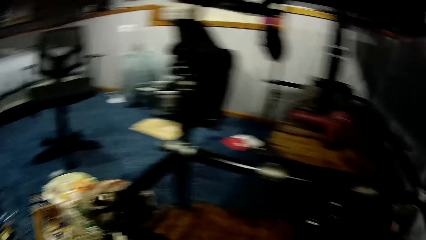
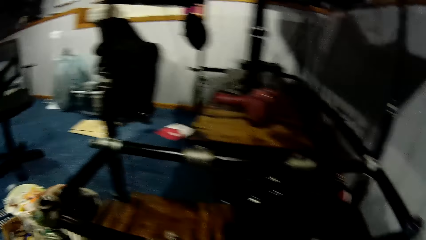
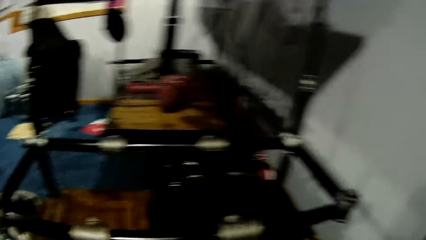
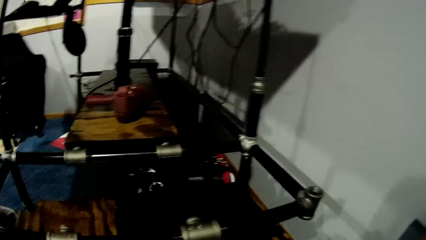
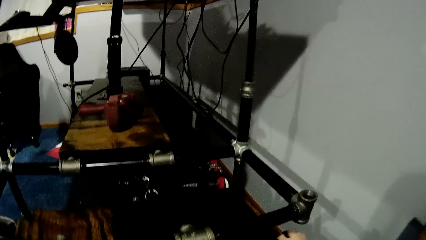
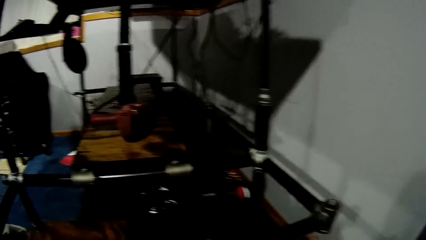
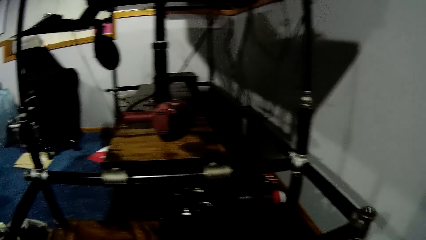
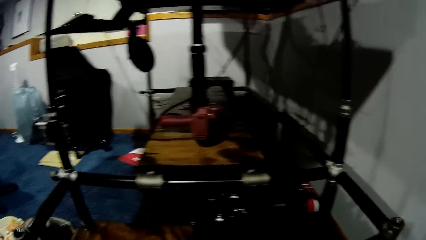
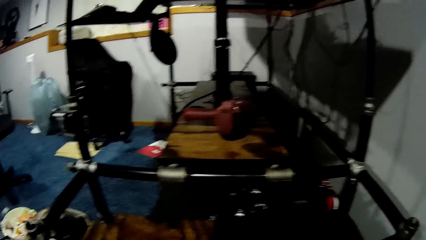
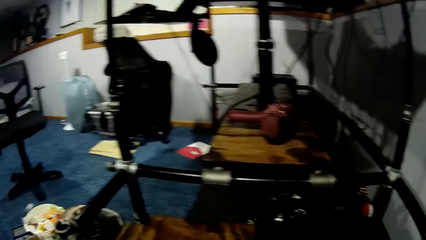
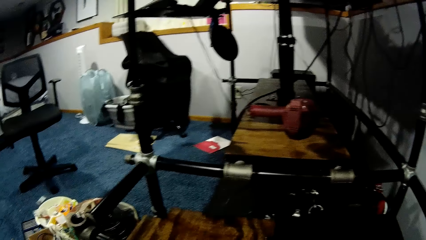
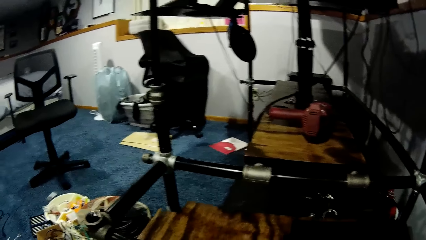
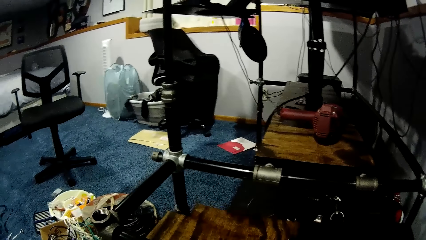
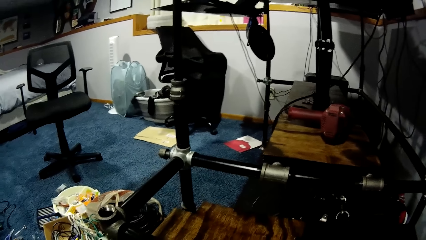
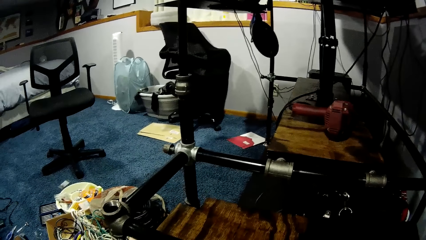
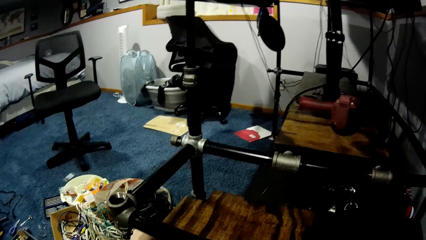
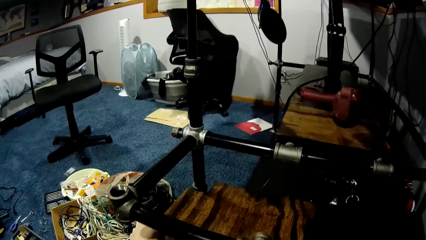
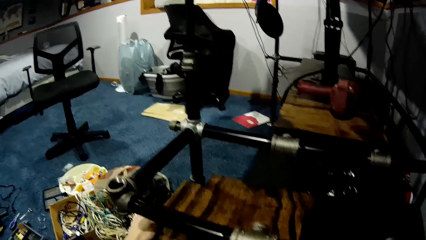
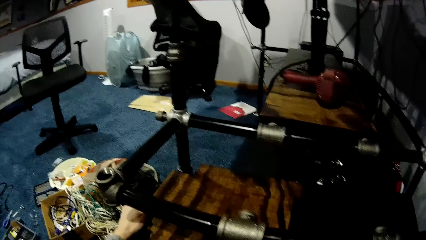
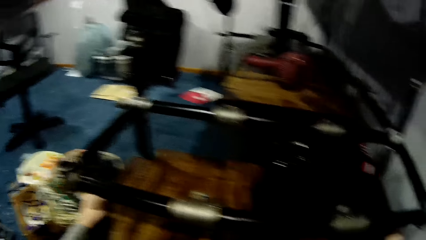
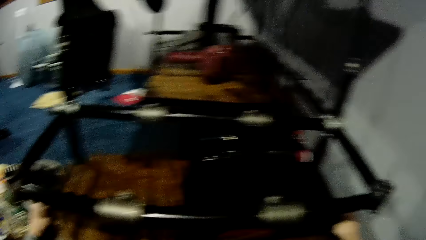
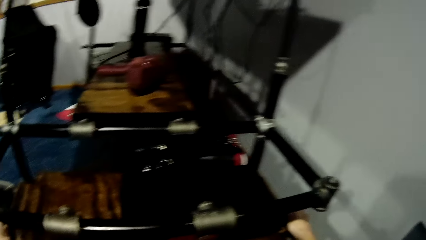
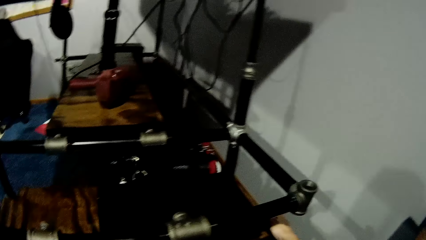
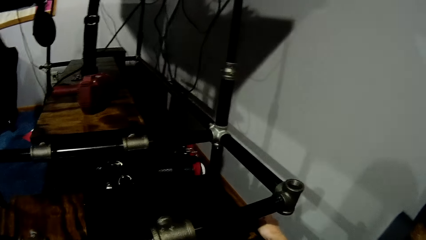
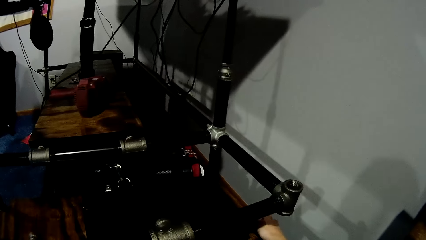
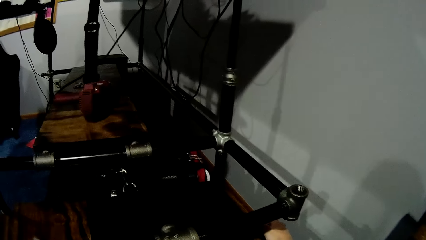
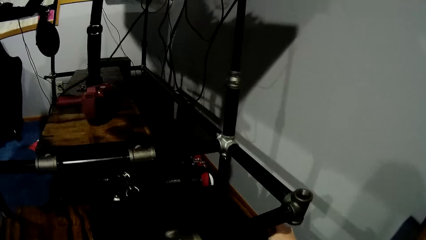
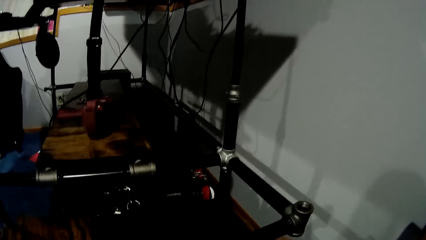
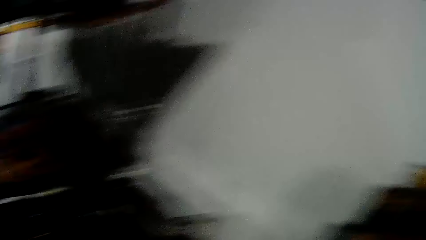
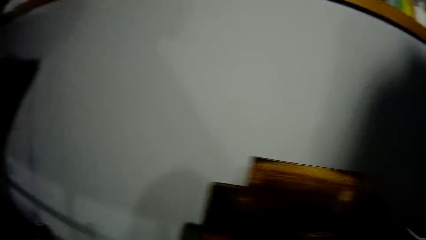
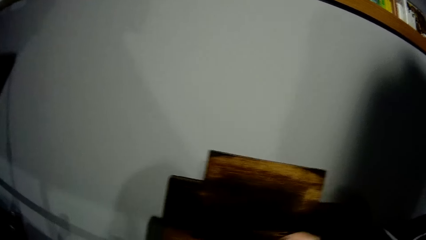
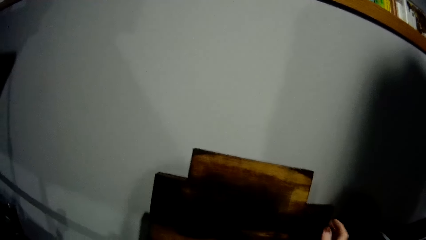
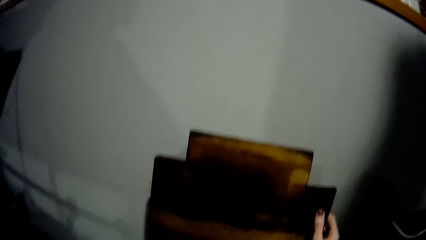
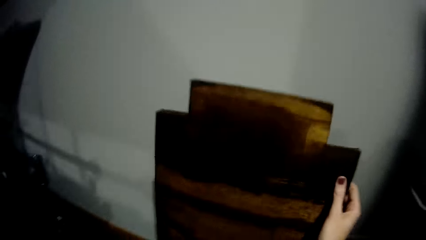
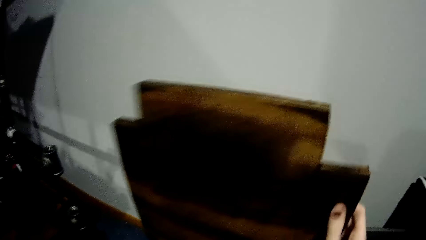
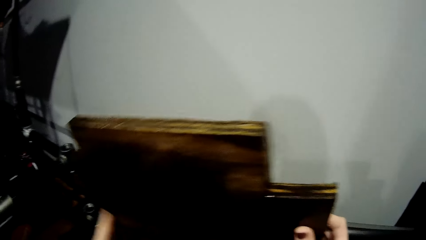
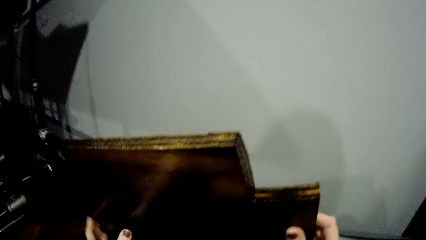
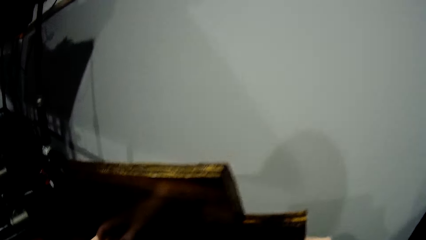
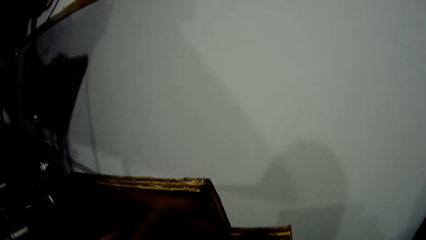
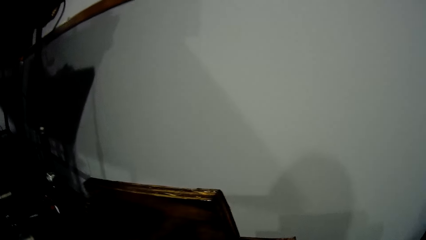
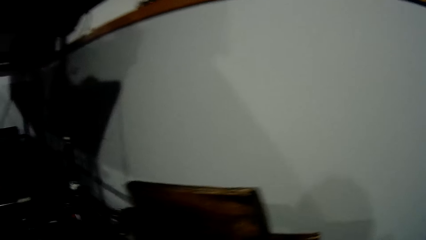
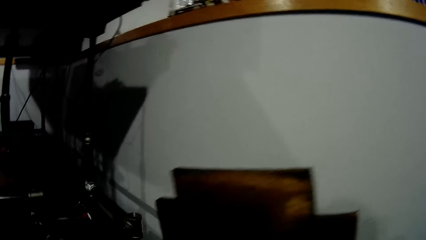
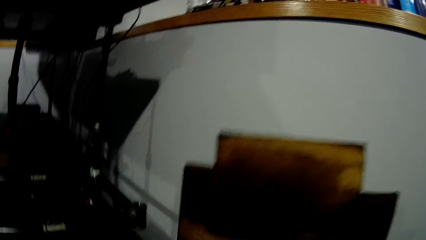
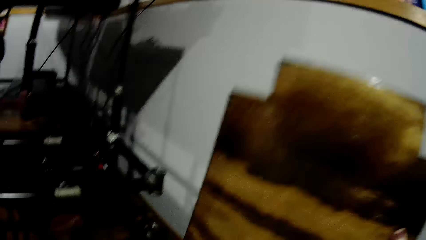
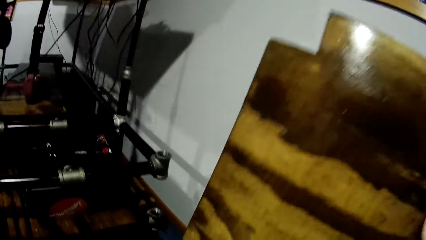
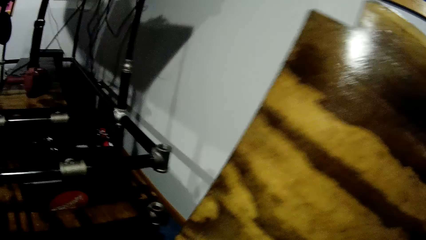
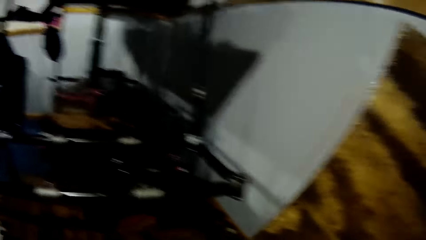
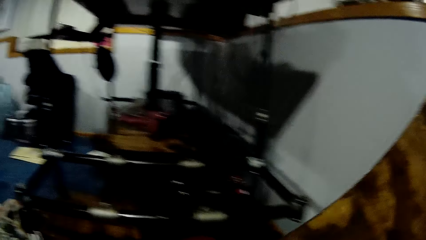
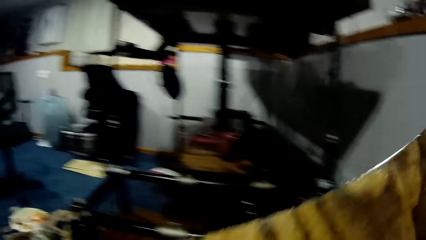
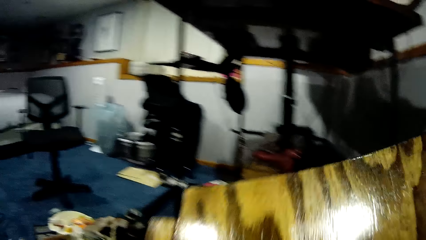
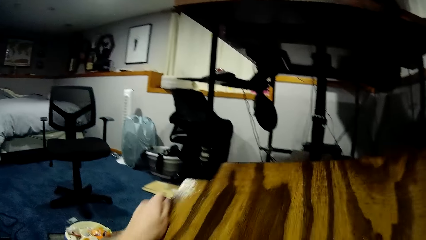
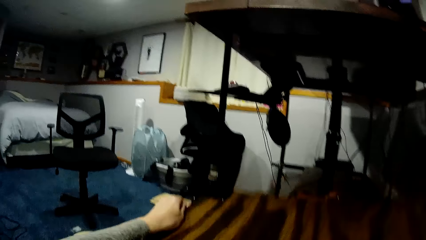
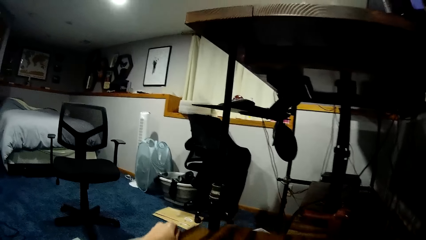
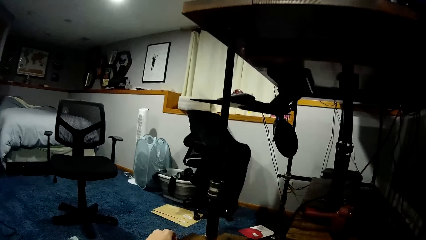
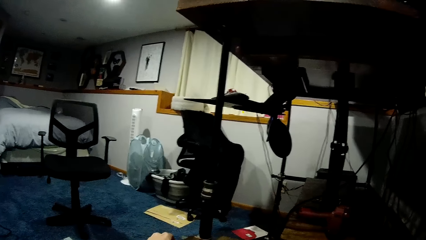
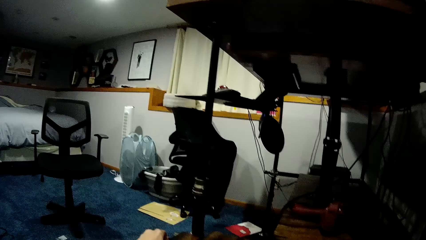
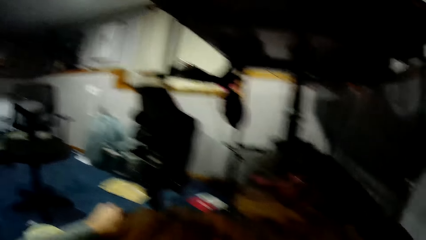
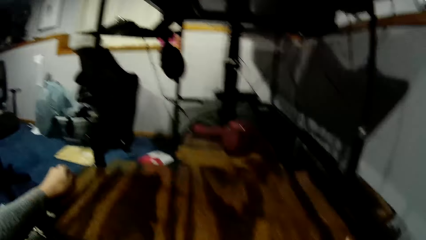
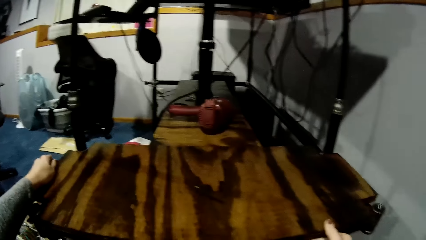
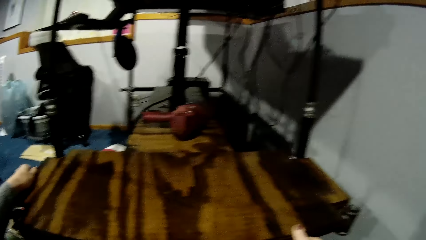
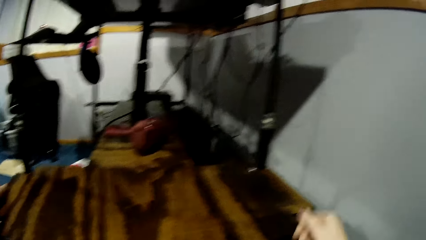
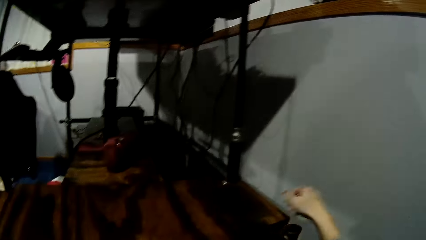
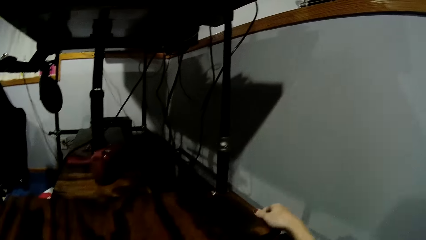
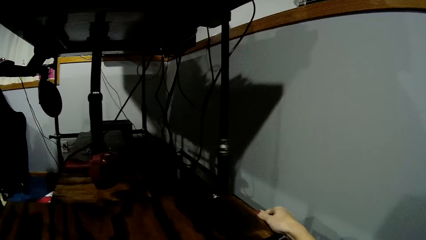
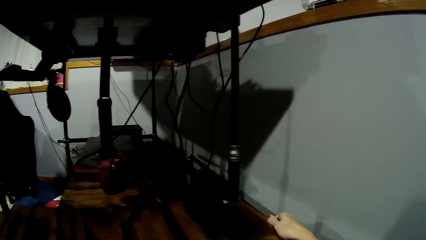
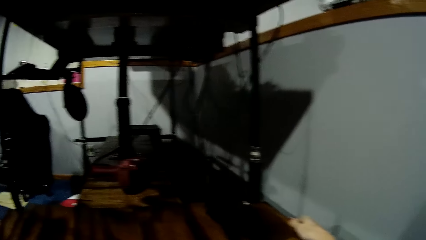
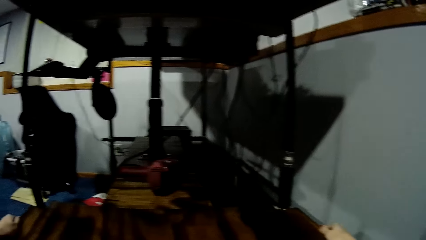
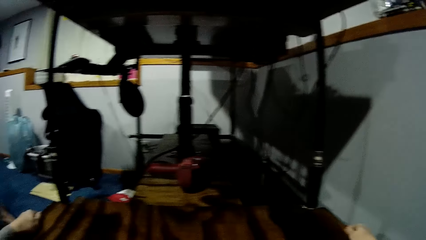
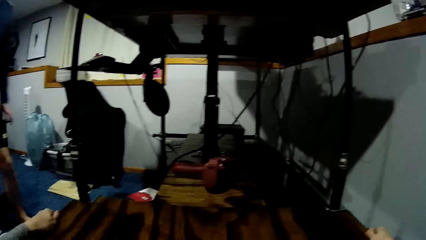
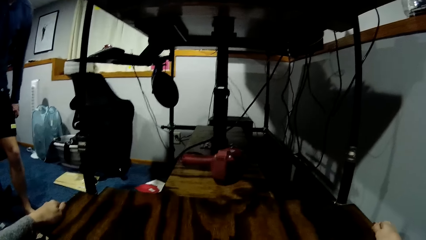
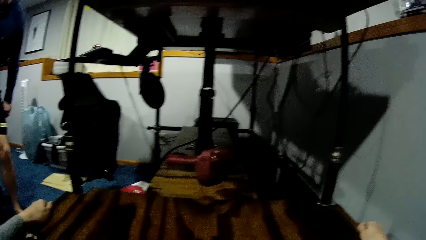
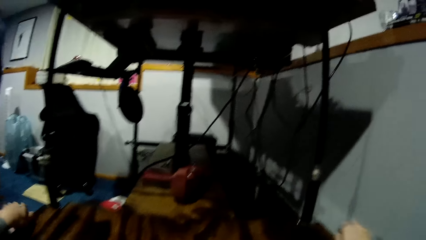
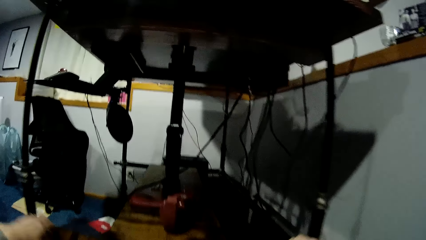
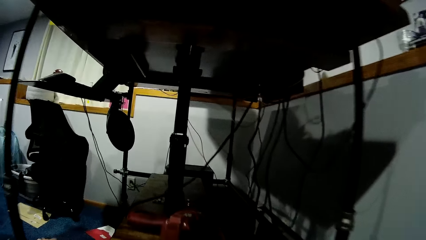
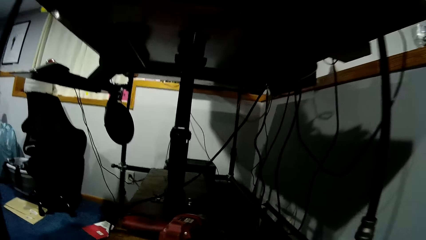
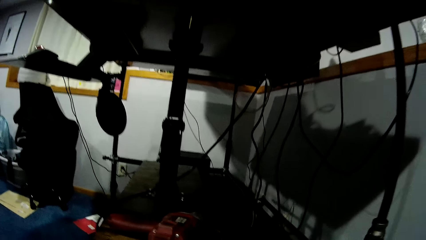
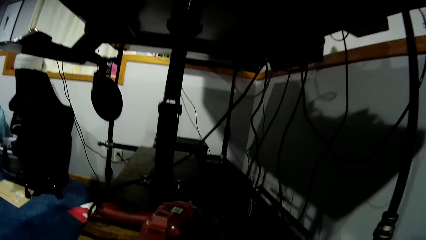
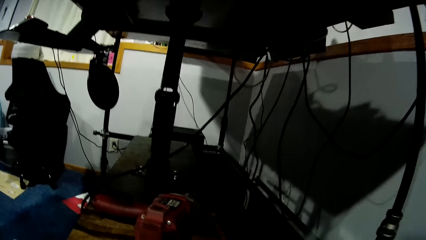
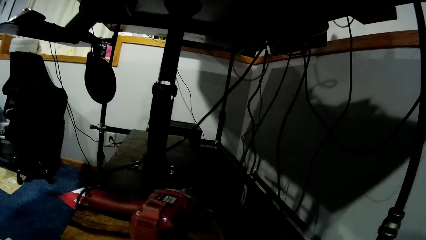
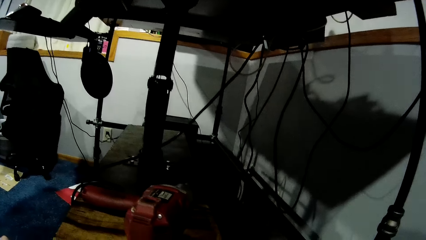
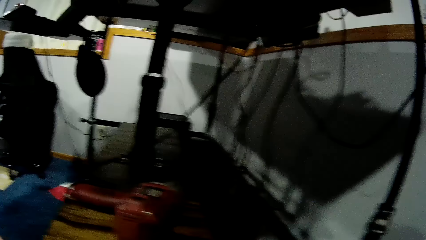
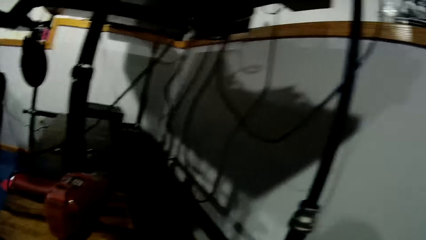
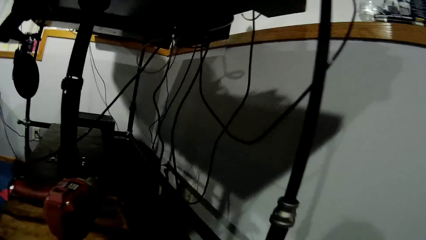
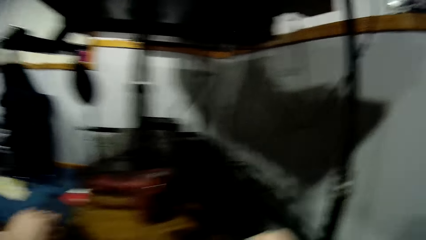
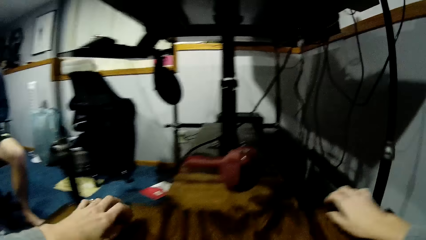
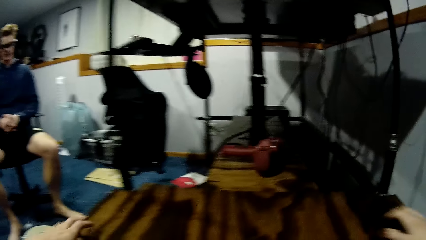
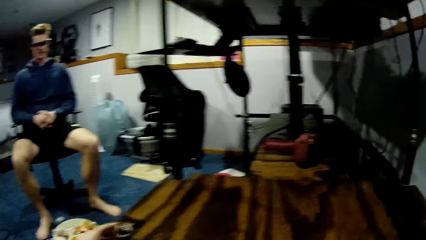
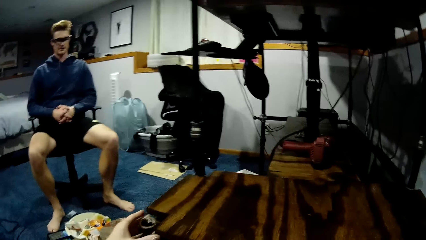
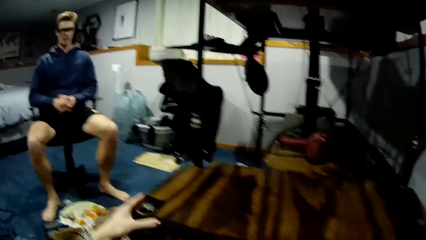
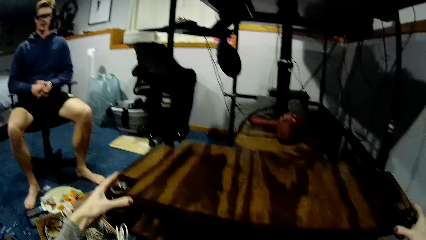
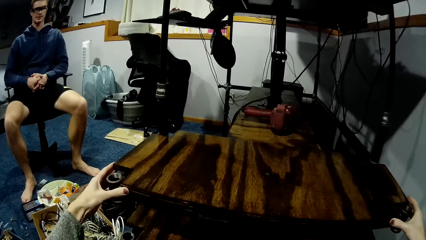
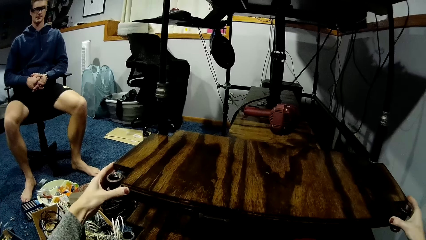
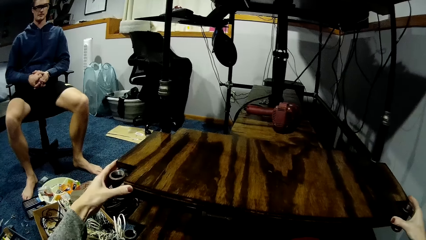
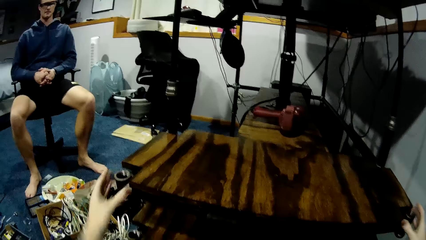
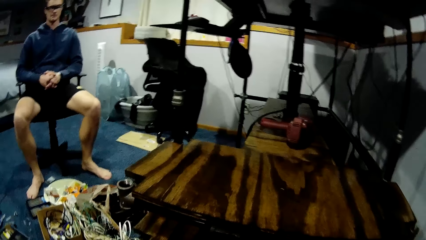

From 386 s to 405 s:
The camera wearer picks up another wooden plank from against the wall. They place the wooden plank on the metal frame, on top of the plugs, with both hands. The man moves back to the bedroom.
